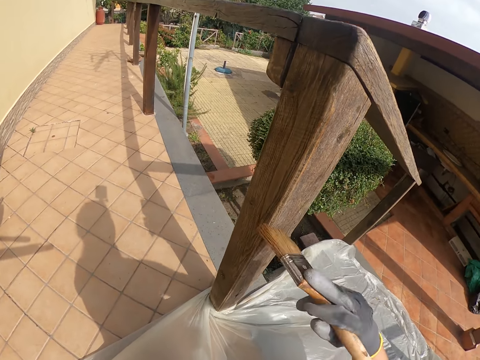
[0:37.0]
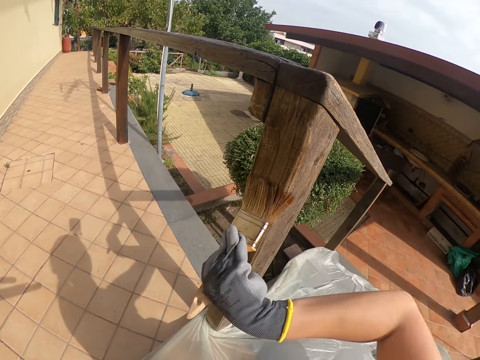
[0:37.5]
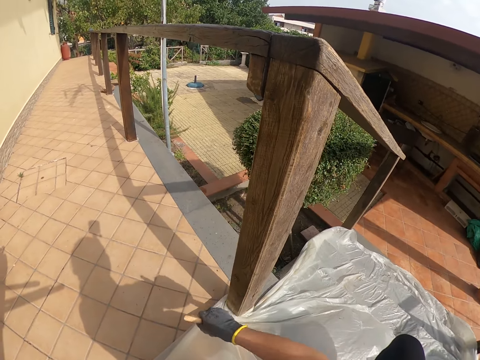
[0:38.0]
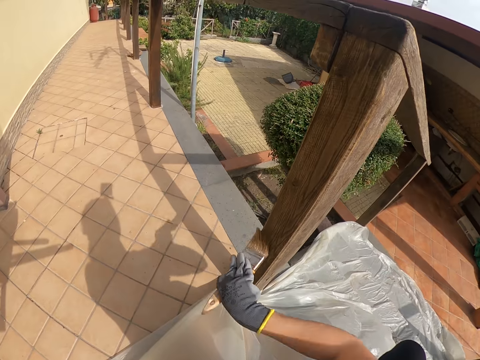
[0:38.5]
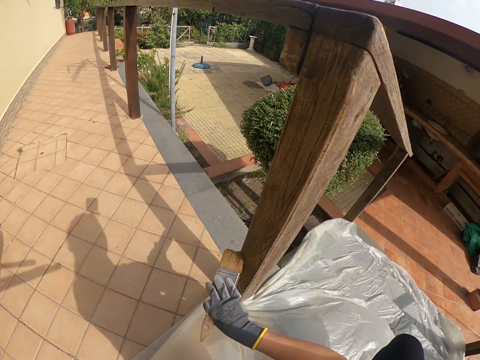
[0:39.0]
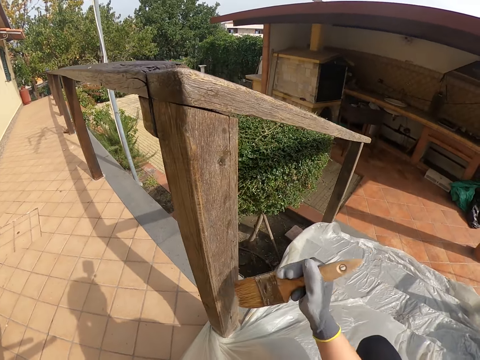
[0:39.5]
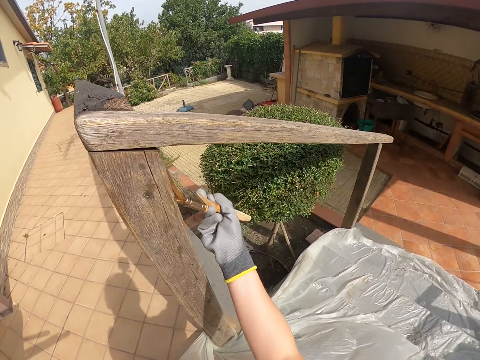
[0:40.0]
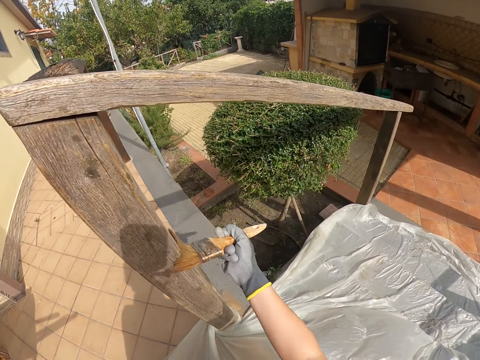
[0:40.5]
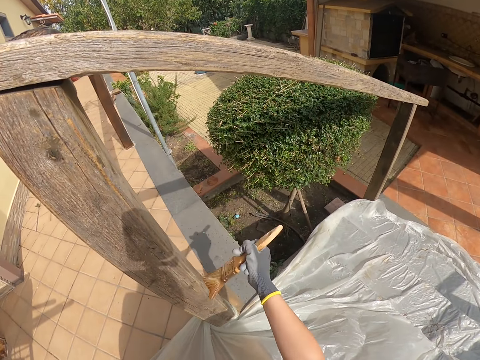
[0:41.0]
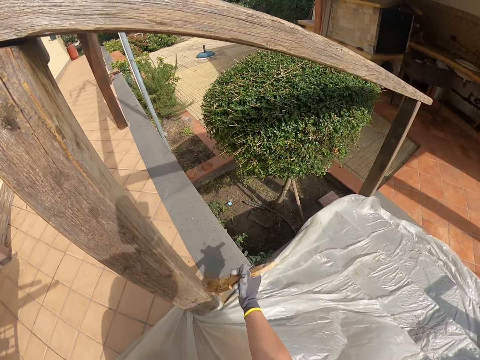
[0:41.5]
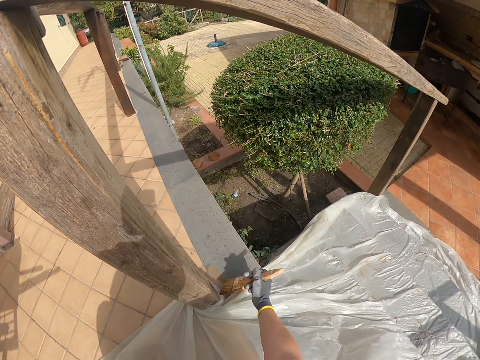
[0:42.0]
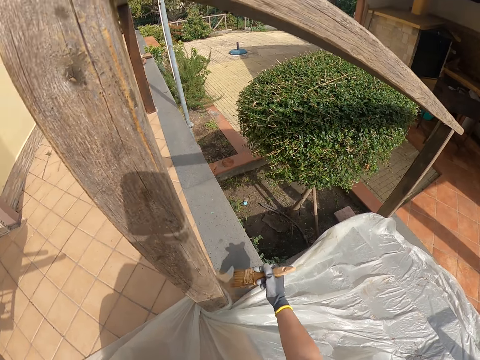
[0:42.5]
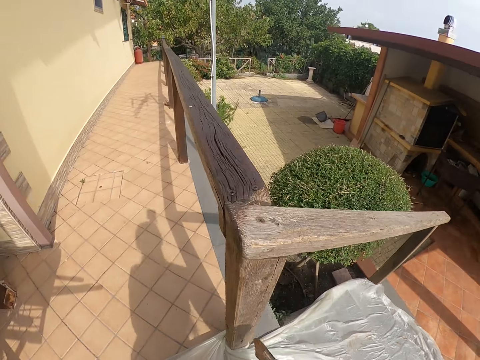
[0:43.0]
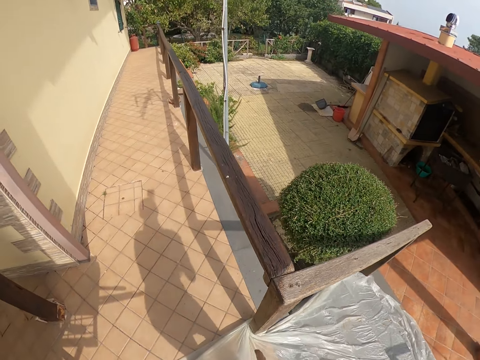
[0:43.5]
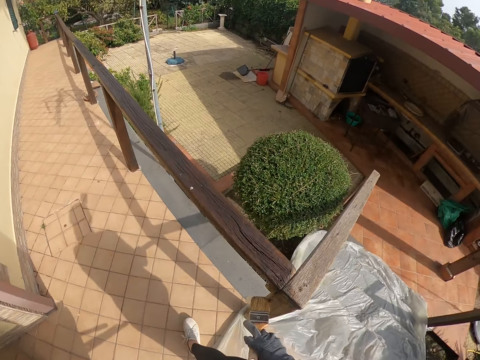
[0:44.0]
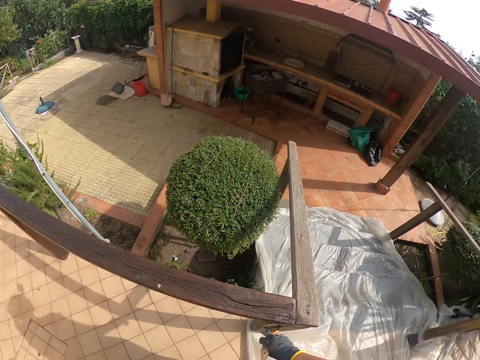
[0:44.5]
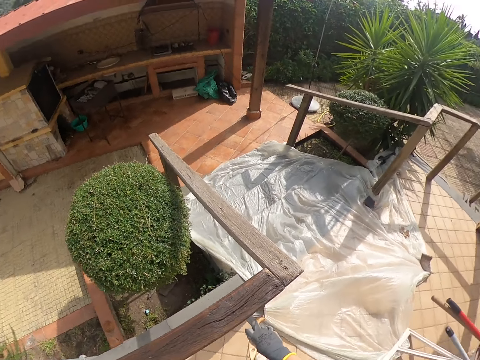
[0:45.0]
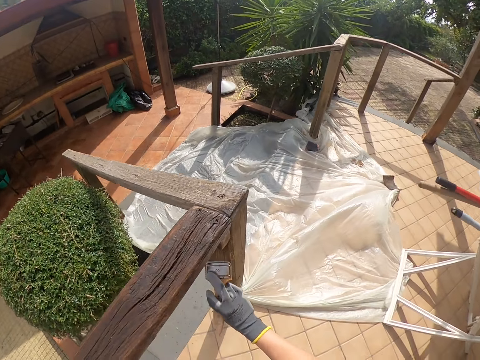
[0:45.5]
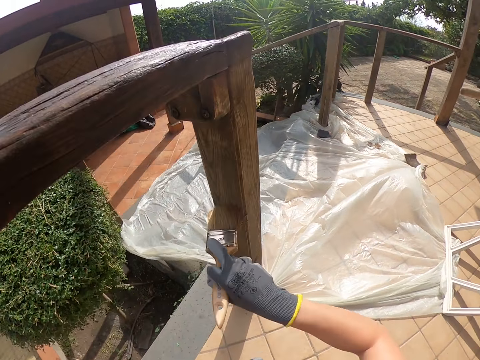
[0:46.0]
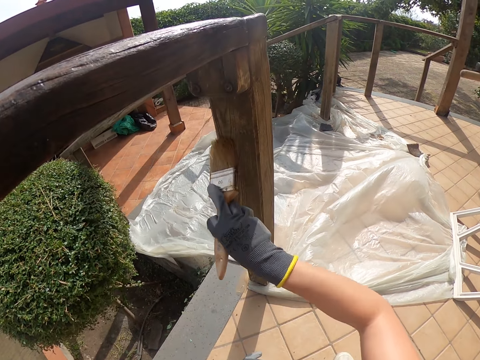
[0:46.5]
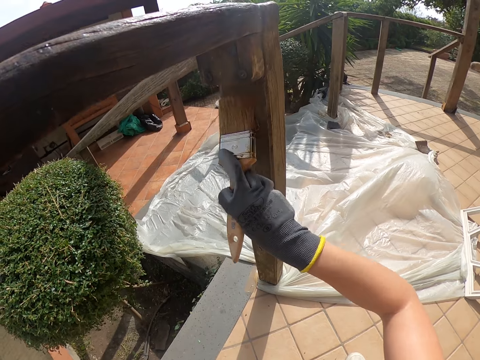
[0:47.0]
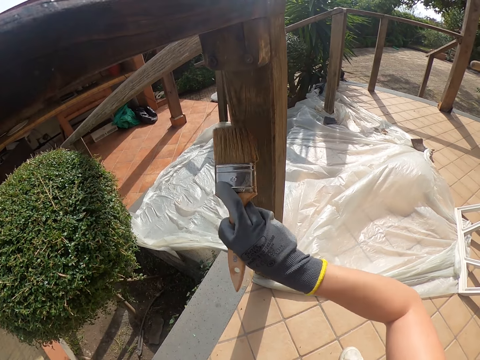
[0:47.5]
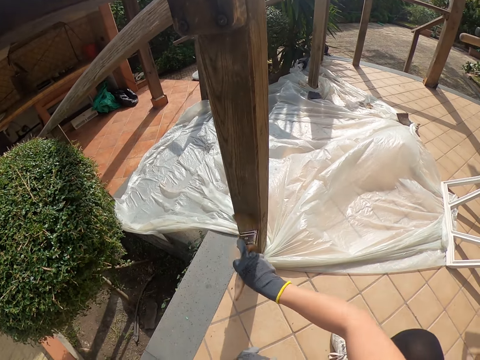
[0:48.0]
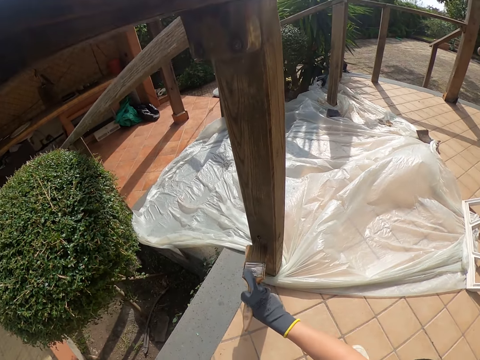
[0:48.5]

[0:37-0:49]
The camera wearer stands. She moves to the other side. She brushes the wooden balcony rail with the paint brush in her right hand. She moves forward and bends.

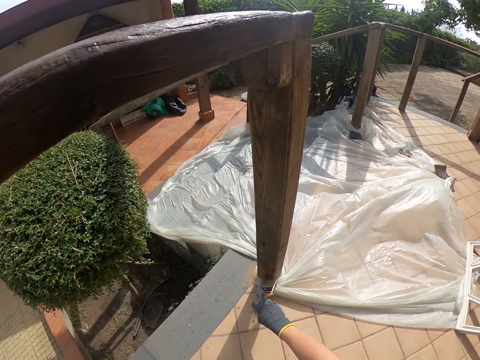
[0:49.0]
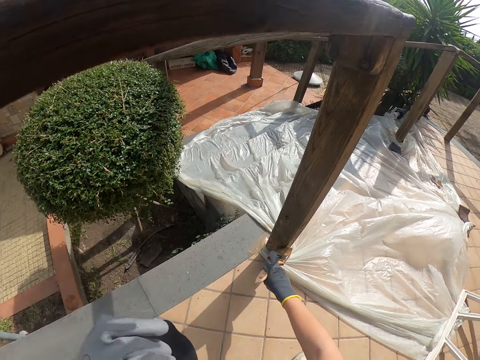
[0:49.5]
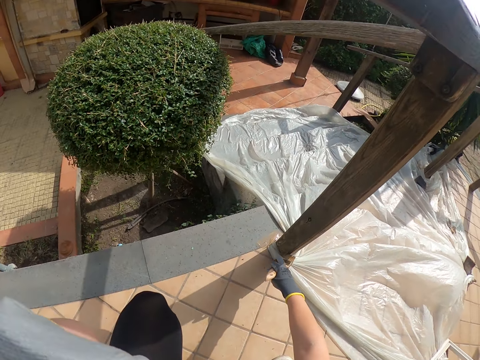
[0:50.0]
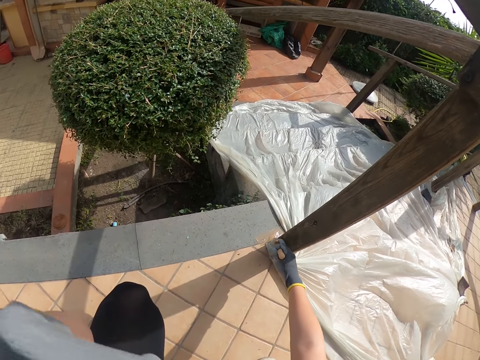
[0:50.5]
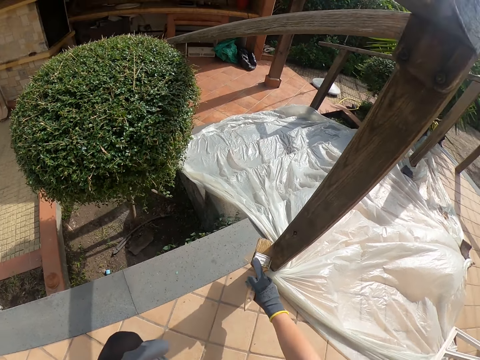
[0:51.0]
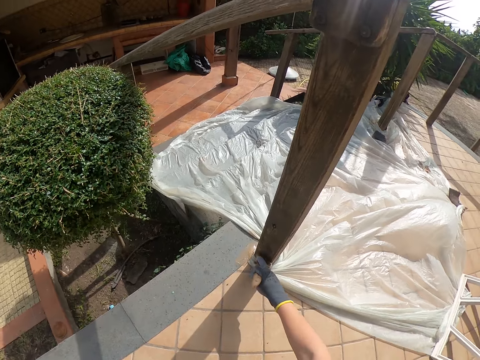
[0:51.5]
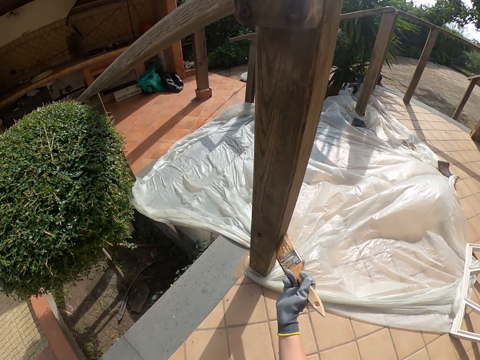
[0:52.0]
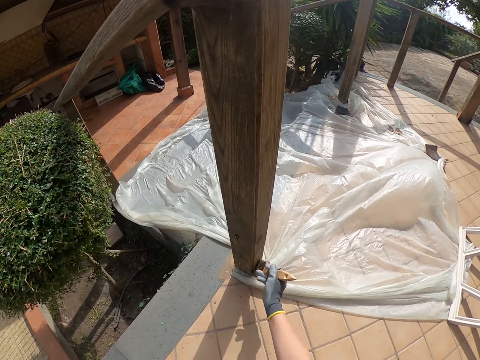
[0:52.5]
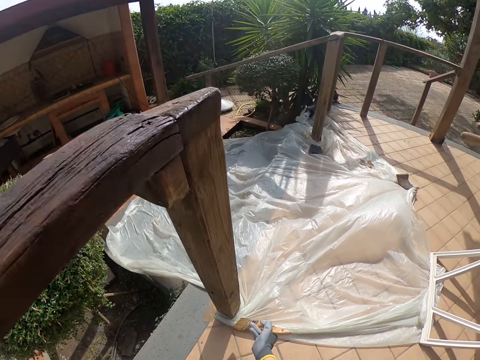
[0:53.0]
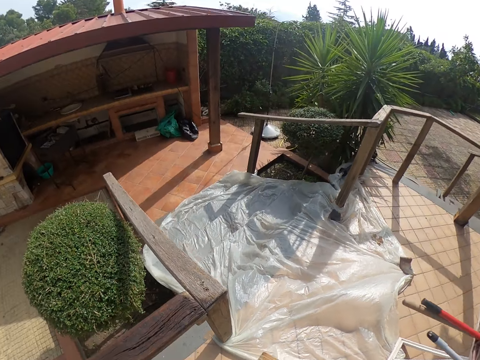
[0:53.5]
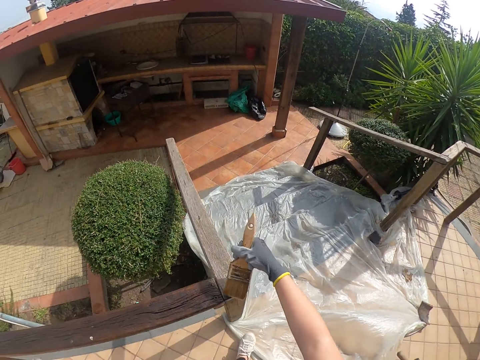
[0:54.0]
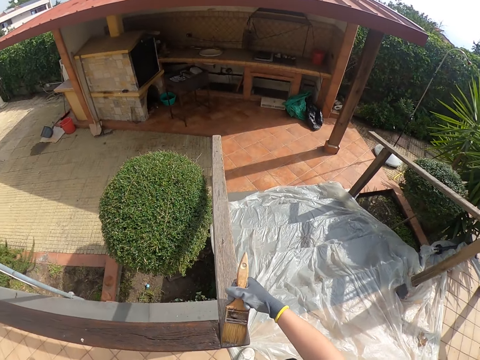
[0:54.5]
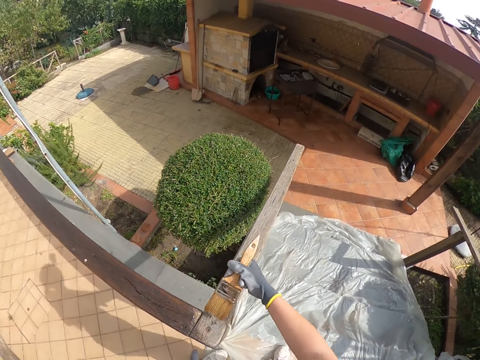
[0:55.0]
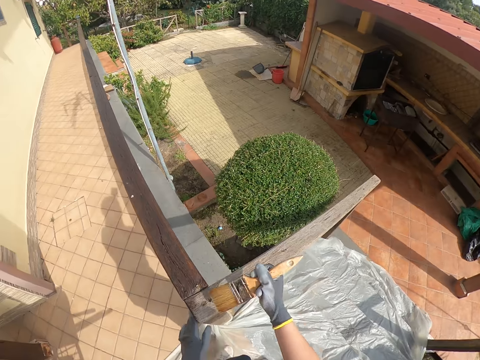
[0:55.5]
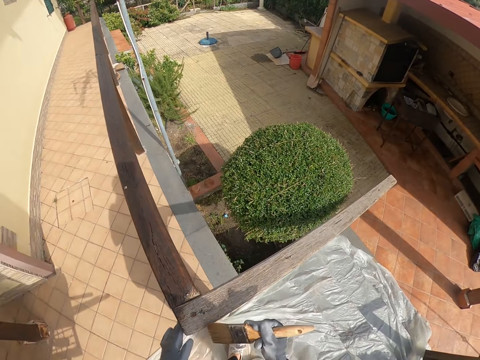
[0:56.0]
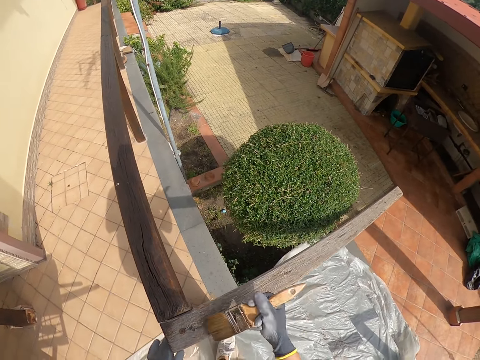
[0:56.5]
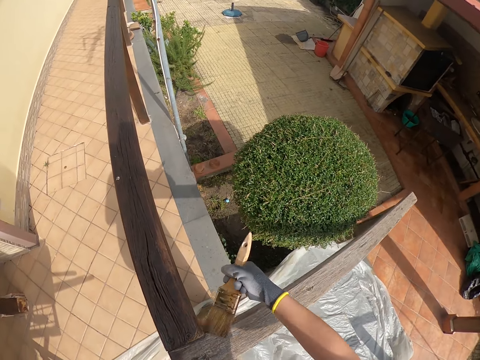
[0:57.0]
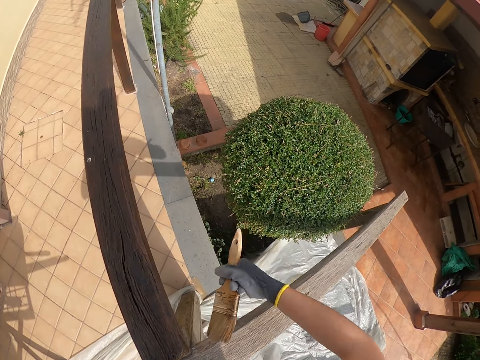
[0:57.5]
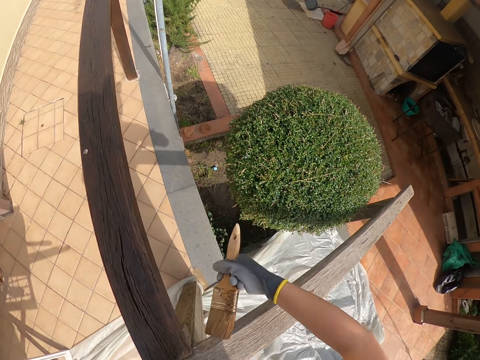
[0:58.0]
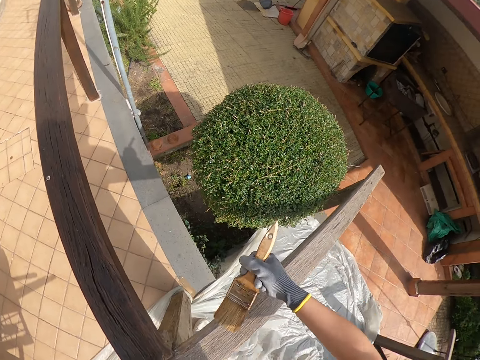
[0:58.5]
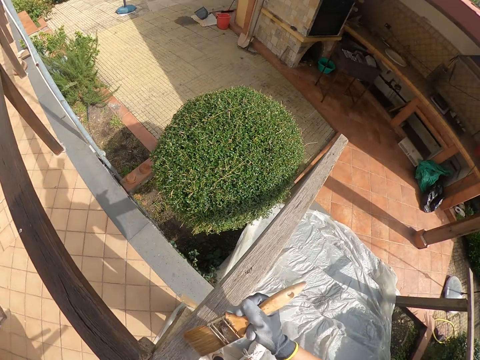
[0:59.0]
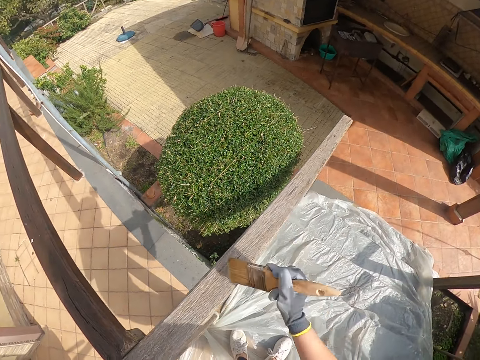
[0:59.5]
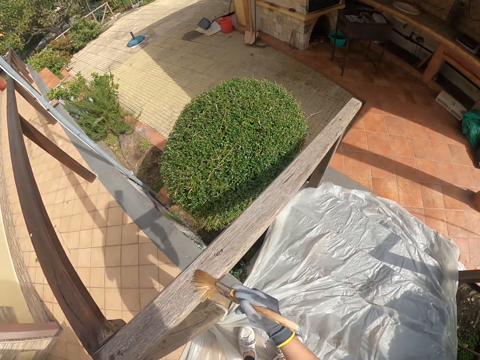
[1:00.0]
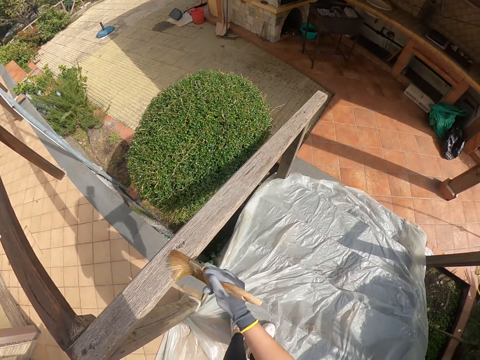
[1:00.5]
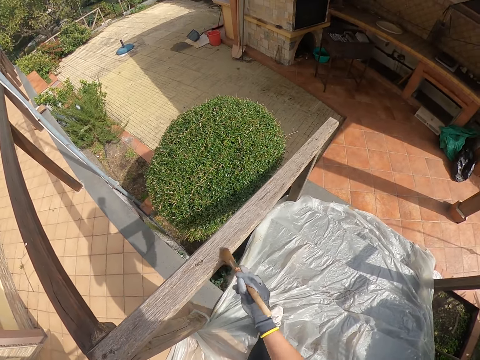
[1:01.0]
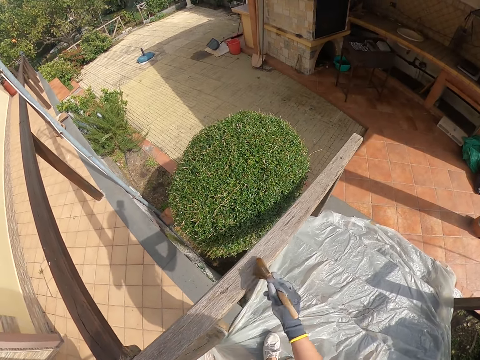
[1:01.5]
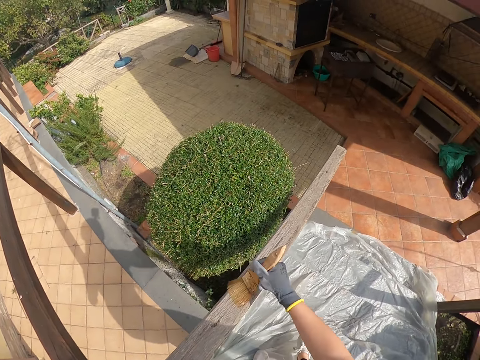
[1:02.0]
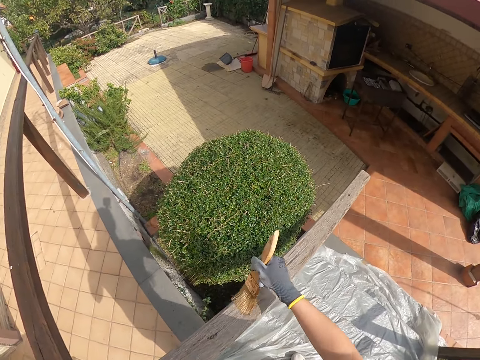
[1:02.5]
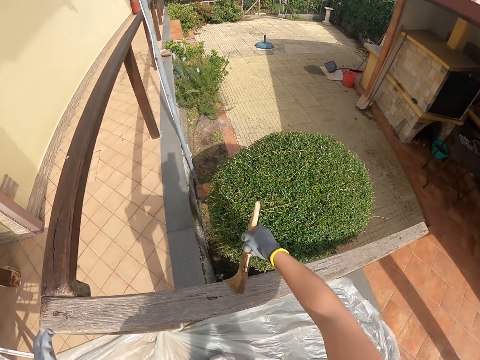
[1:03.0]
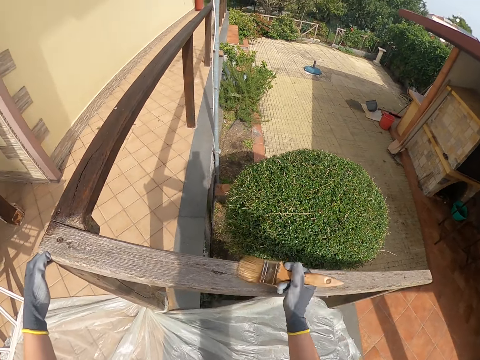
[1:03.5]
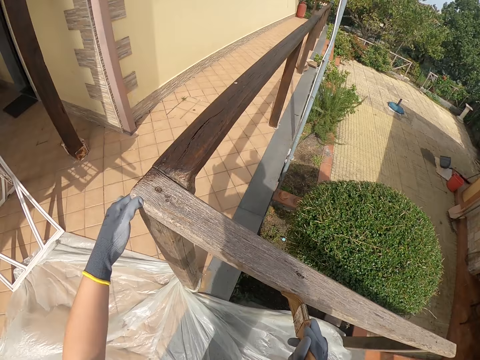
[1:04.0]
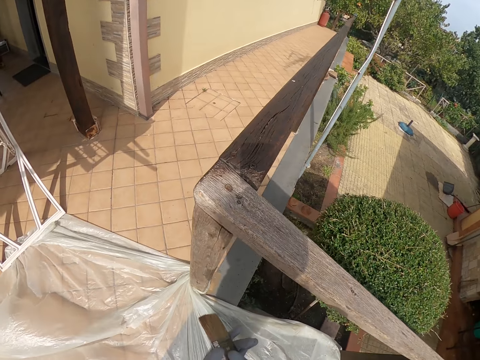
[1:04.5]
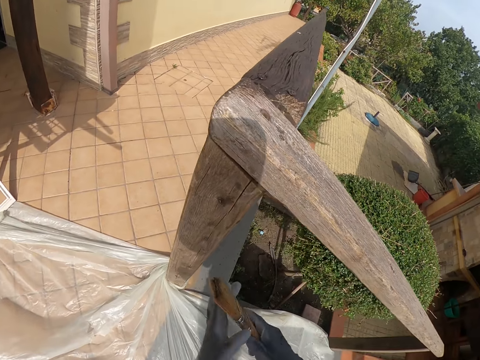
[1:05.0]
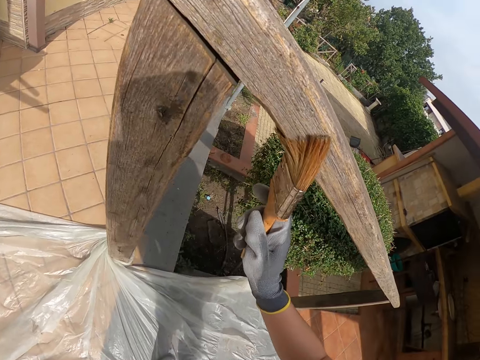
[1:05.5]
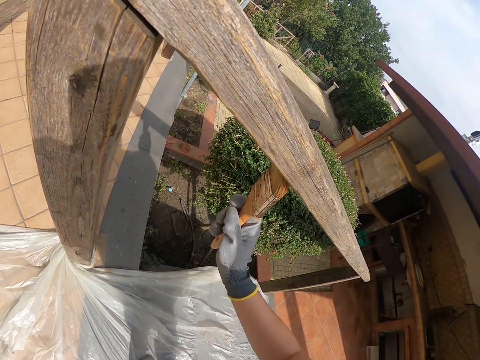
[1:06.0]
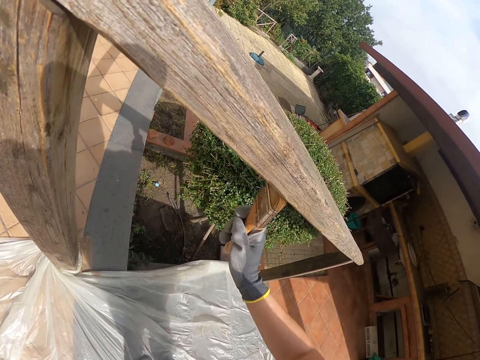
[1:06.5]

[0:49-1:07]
The camera wearer raises her left hand. She touches something. She drops her left hand. She stands. She brushes the wooden balcony rail with the paint brush in her right hand. She places her left hand on the edge of the wooden balcony. She moves forward. She adjusts the paint brush with her left hand. She holds the brush well. She brushes the wooden balcony rail with the paint brush in her right hand.
